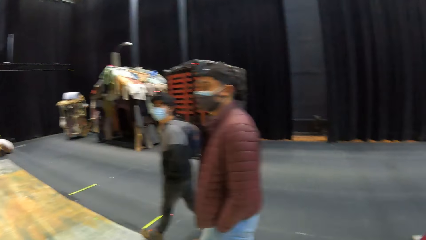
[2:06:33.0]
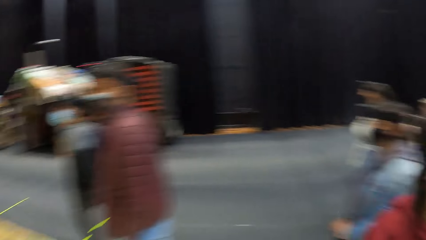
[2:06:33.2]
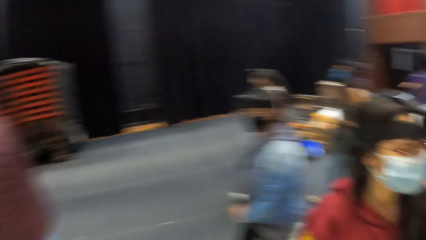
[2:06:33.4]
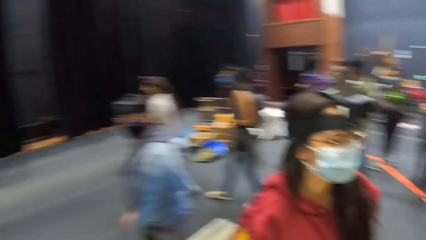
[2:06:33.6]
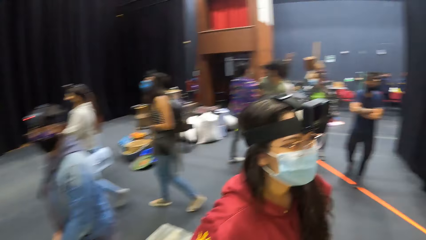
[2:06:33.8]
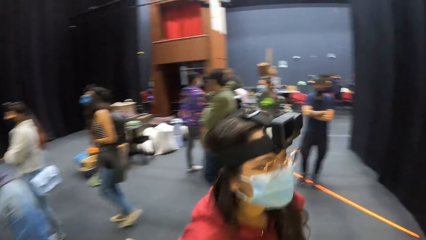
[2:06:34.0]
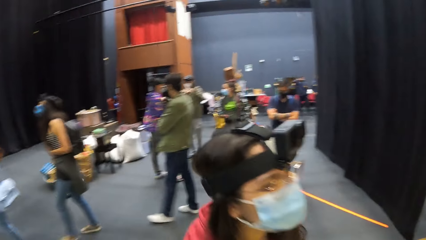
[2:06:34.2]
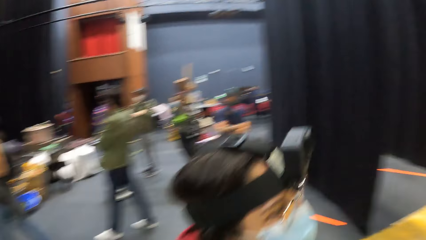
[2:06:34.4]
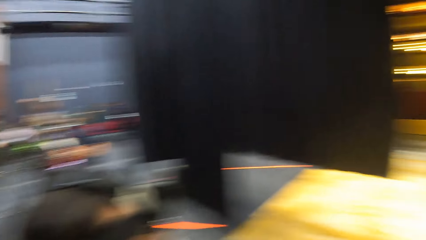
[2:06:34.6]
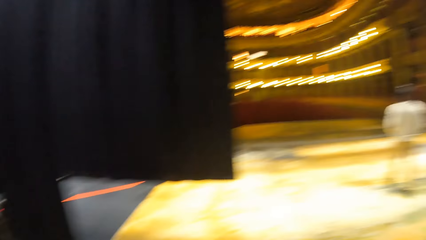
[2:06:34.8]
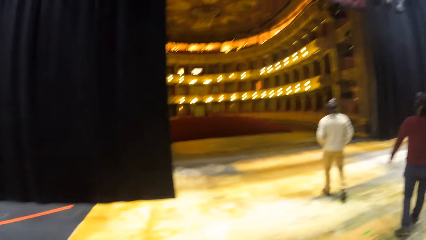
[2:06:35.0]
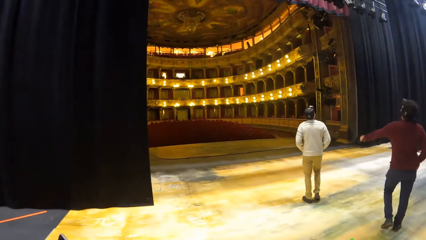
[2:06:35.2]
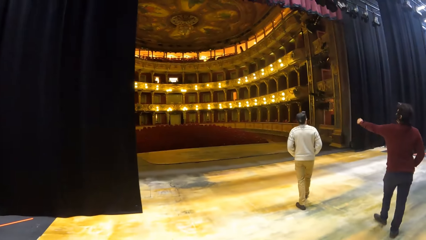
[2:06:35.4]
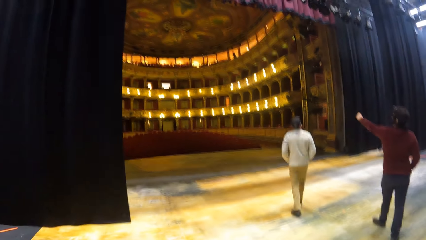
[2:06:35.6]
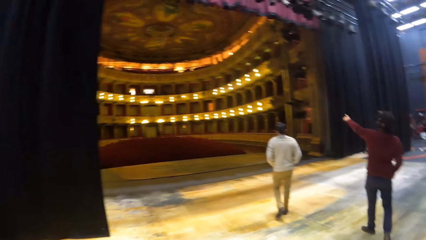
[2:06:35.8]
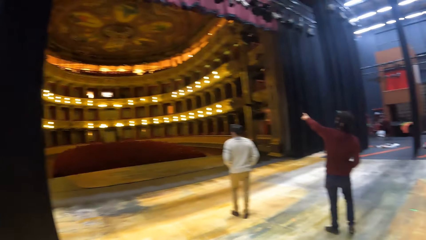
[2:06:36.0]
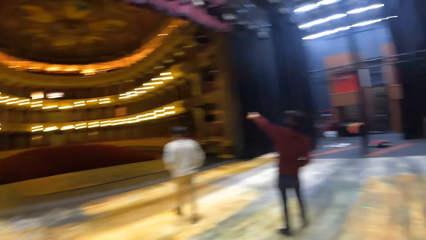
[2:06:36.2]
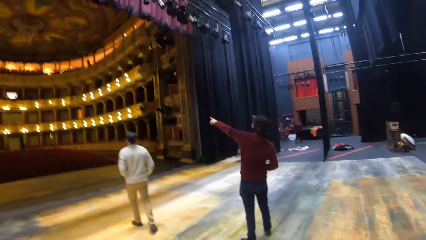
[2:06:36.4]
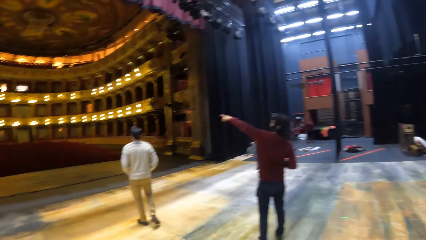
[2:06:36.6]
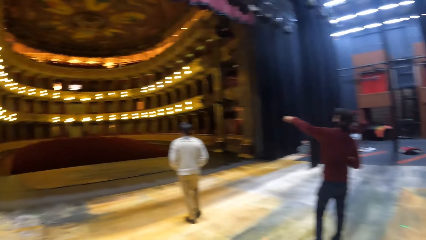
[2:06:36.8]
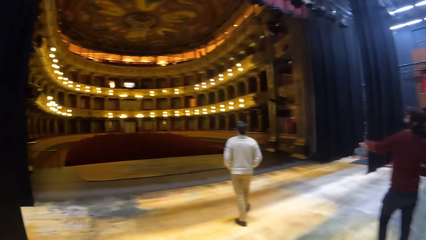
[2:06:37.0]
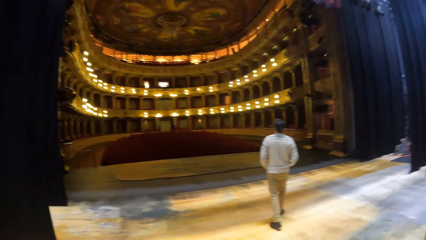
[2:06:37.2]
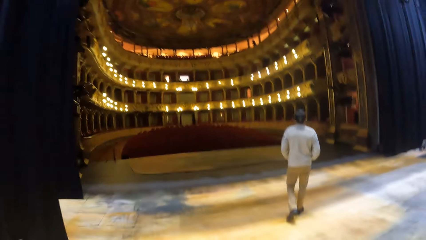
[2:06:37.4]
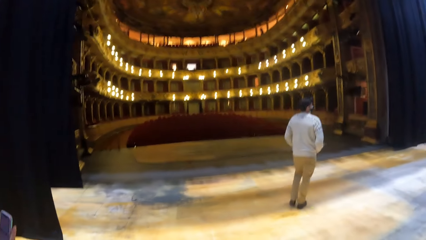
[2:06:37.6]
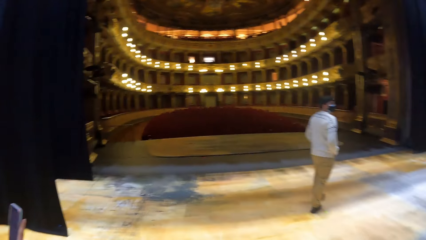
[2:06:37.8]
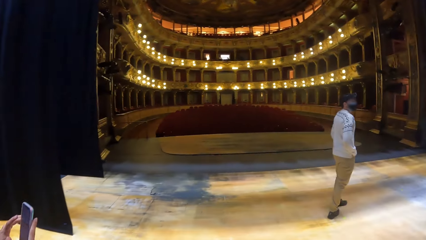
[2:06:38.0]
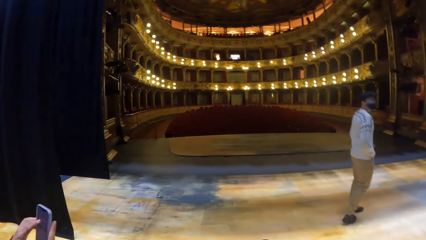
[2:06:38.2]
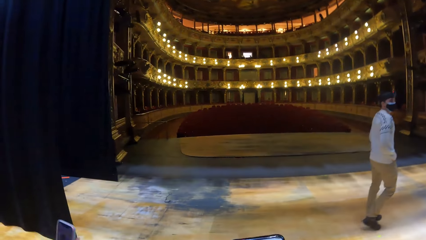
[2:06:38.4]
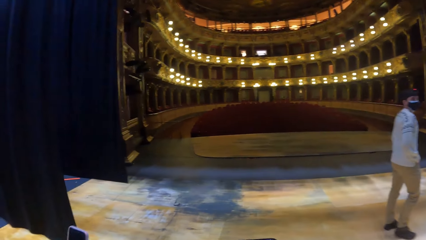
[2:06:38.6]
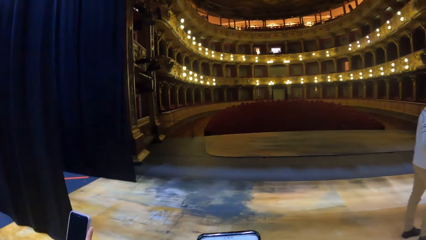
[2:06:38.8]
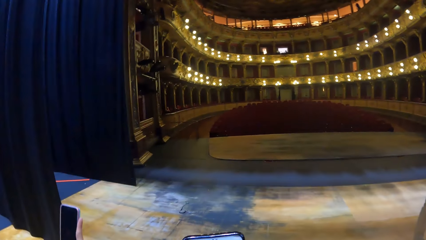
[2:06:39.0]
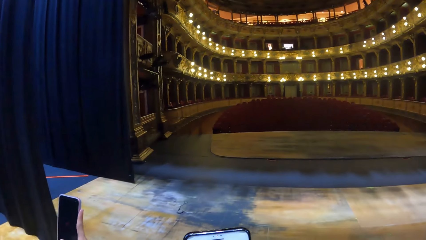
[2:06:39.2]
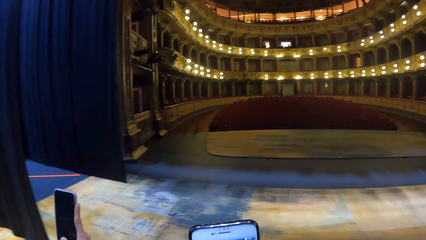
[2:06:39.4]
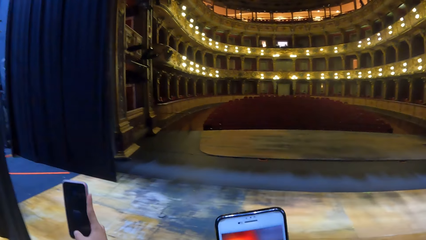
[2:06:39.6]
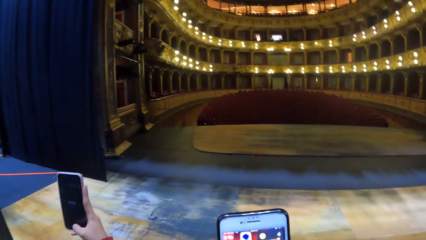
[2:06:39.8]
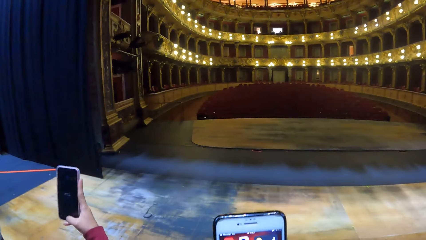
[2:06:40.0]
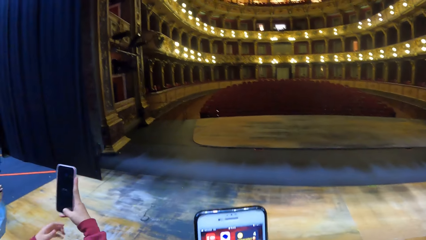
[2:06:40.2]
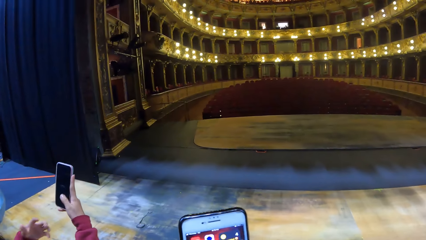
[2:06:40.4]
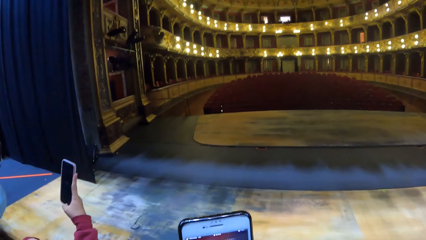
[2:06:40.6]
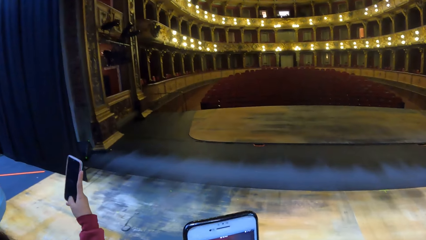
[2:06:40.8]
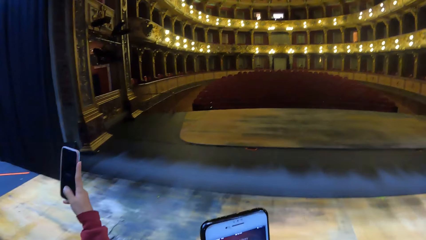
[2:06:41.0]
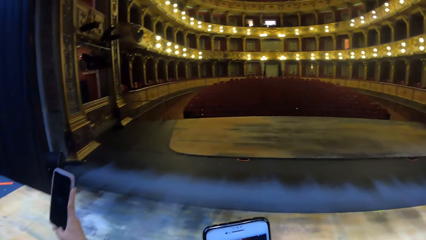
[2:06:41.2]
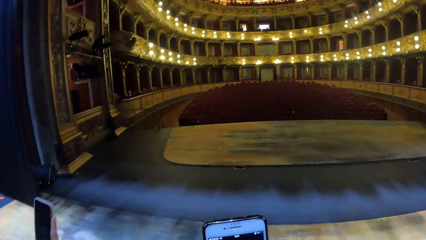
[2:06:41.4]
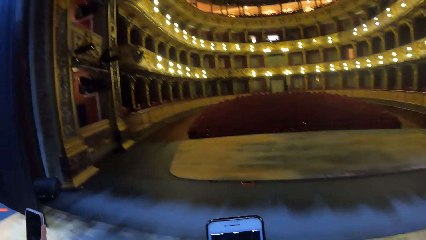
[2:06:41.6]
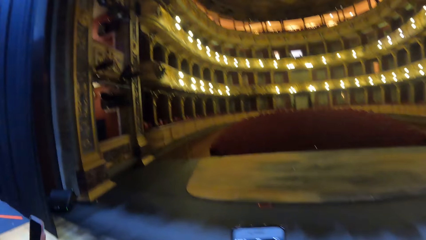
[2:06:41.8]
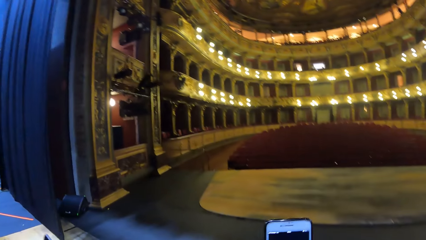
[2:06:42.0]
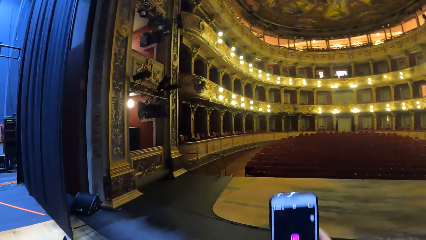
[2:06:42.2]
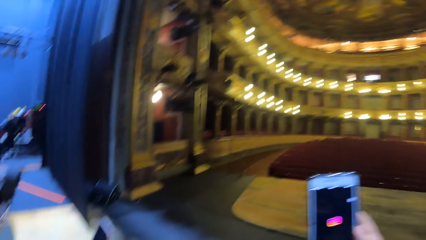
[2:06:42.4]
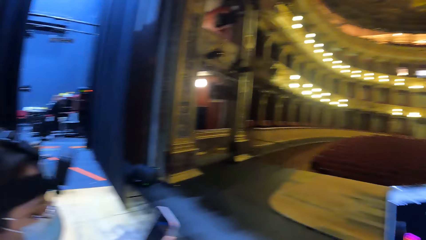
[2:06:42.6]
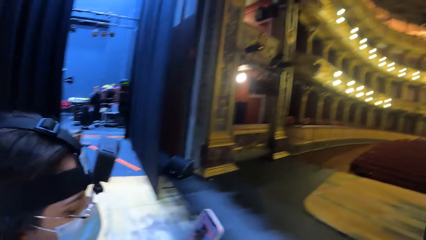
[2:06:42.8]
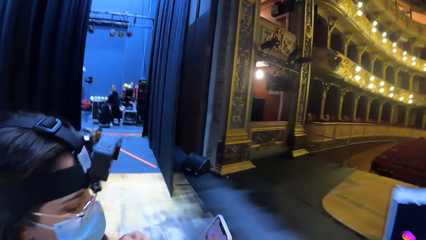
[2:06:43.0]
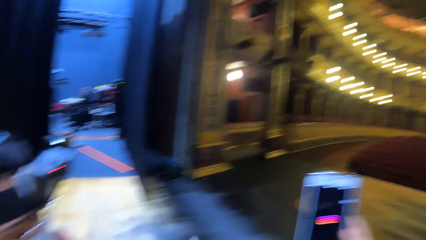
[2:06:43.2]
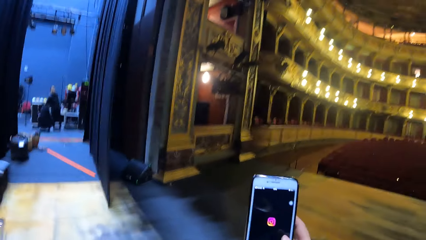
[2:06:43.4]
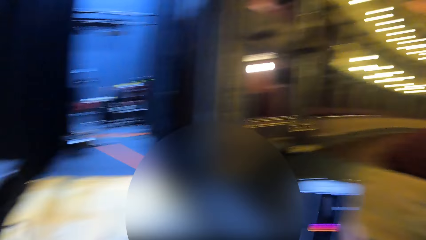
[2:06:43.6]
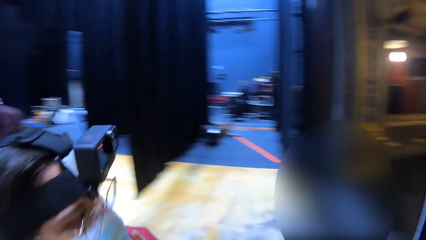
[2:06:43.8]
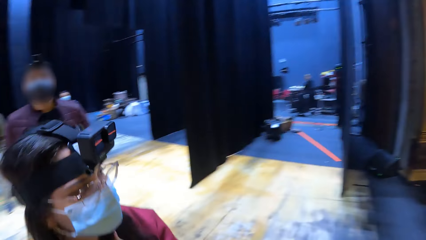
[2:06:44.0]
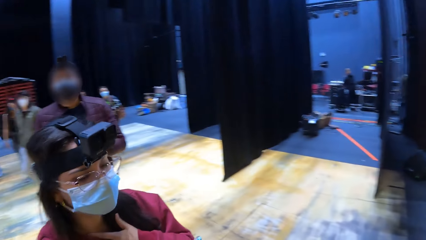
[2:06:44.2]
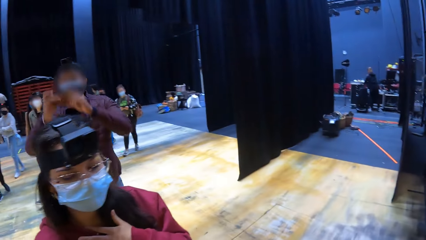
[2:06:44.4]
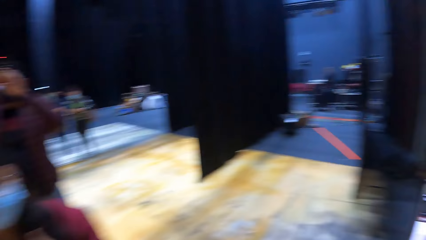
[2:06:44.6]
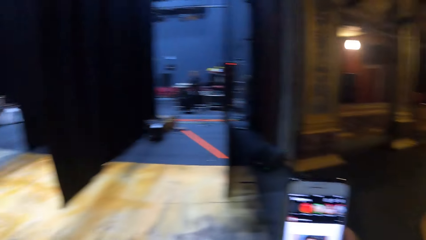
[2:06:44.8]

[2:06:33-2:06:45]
The man stretches his left hand. A woman operates a phone with her right hand. The camera wearer operates a phone with his right hand.

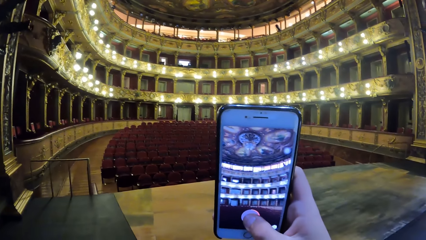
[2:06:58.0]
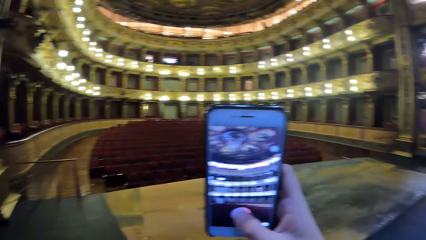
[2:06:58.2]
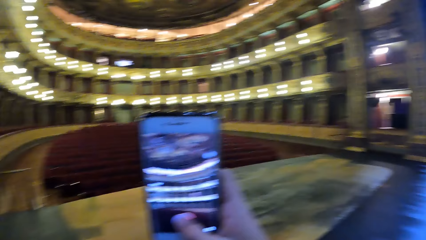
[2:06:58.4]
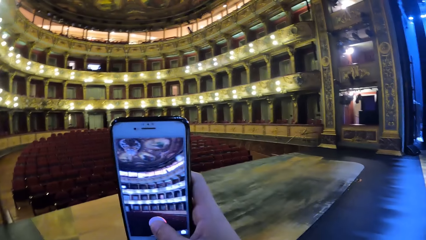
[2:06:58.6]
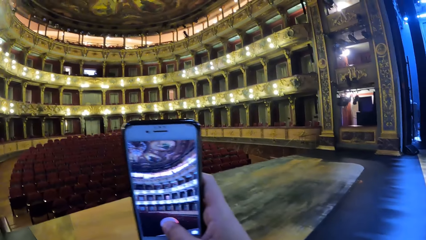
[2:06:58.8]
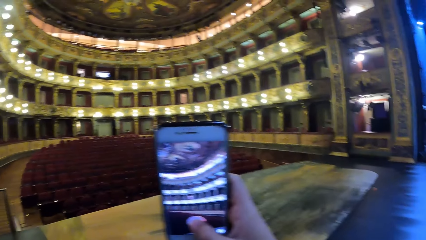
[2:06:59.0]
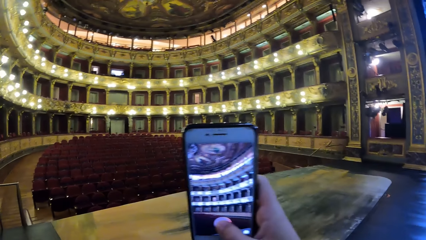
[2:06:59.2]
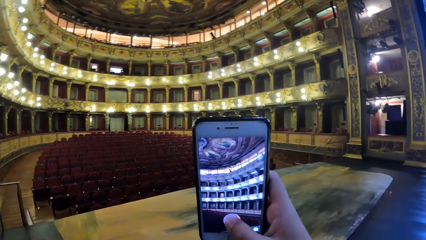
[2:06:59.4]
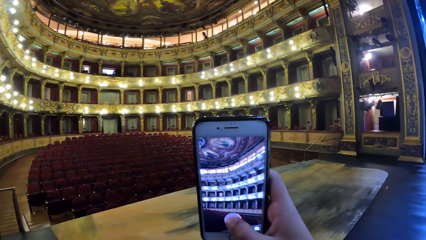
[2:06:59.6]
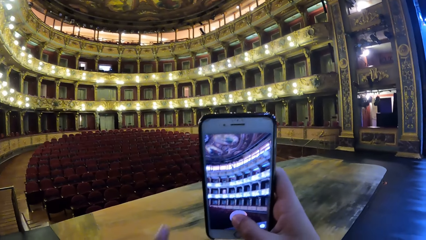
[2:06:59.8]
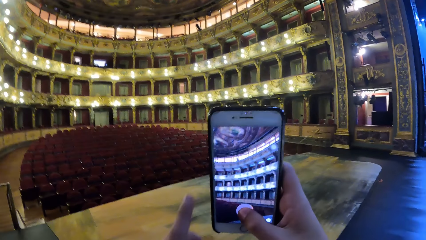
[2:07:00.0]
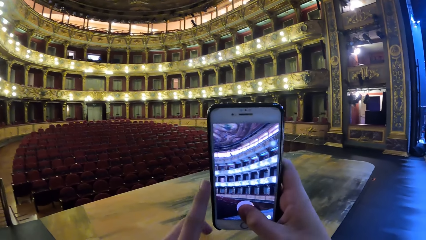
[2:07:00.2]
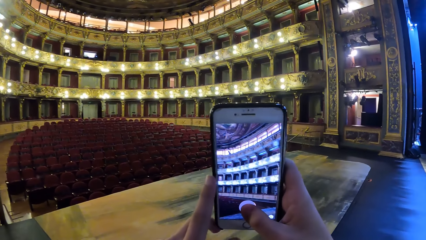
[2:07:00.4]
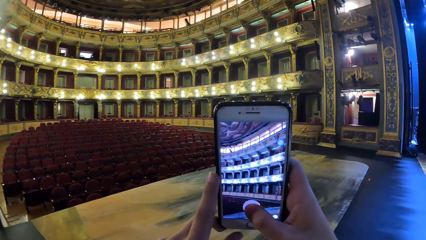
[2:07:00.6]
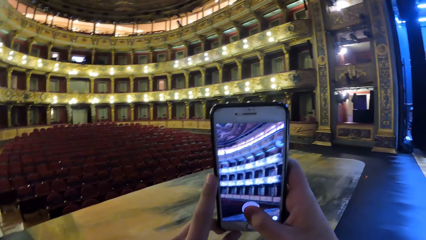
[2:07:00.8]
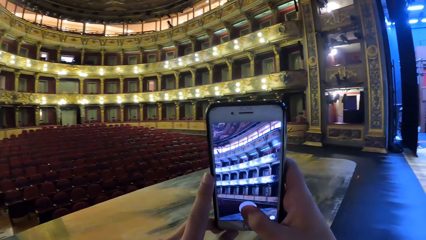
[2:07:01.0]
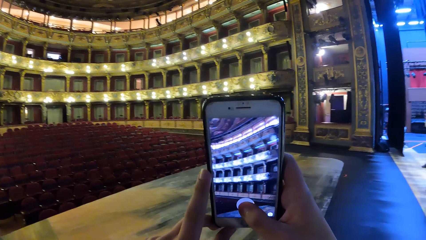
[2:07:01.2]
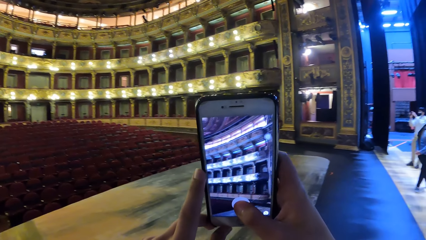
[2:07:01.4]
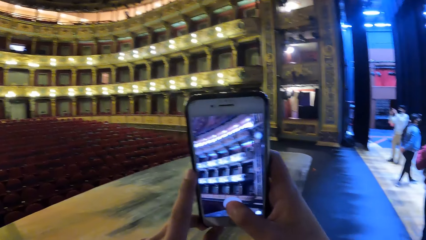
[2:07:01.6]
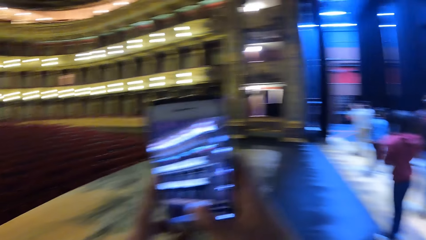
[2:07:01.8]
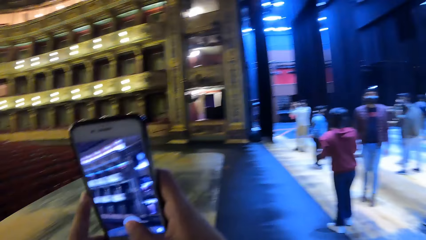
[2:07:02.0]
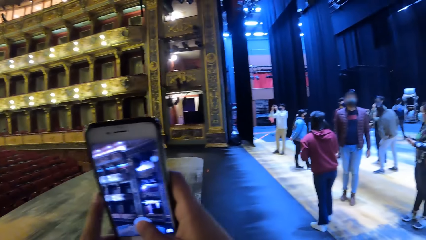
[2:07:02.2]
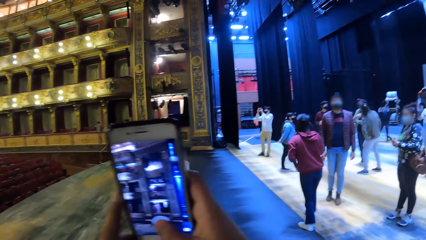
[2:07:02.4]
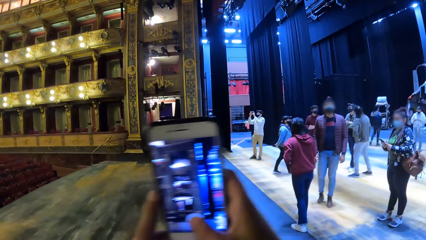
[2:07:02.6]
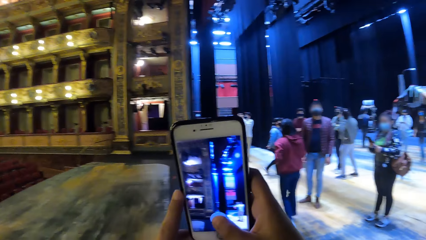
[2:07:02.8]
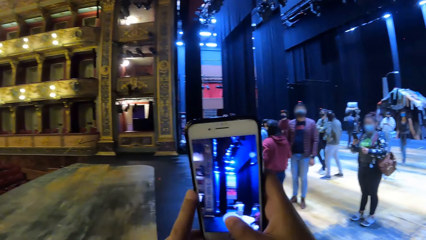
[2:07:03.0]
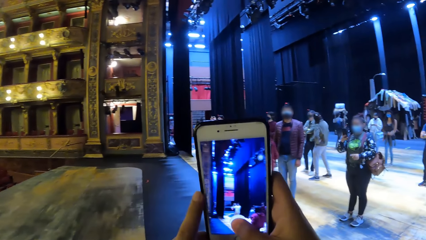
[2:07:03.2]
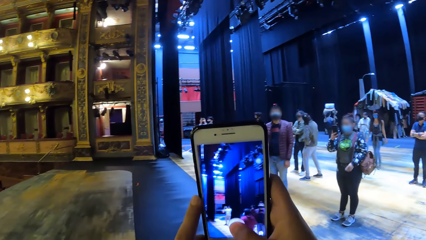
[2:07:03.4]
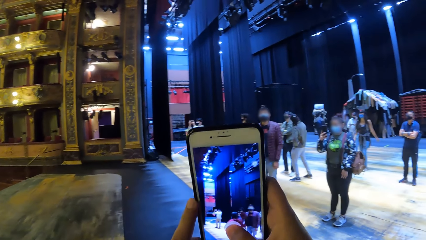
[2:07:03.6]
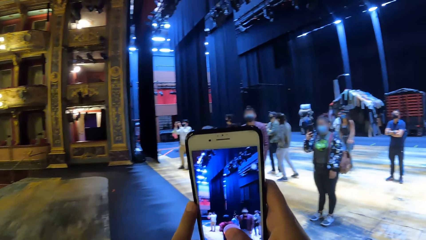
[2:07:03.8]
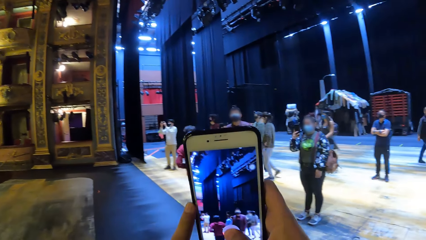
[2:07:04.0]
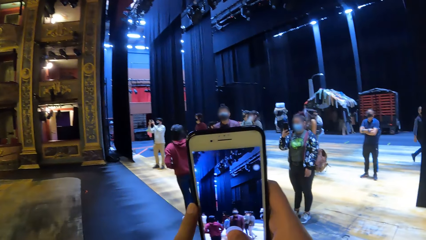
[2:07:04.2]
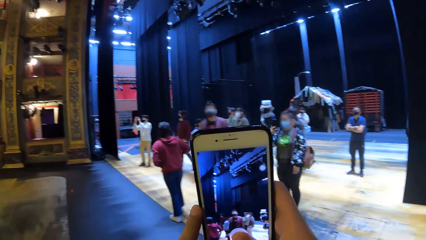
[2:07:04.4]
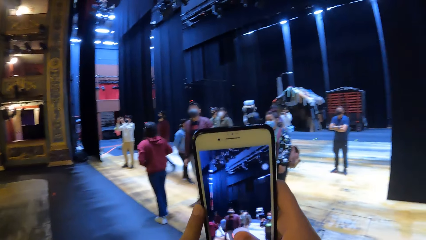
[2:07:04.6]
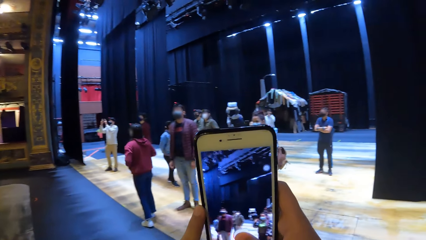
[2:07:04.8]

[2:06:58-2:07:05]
The camera wearer places his left hand on the phone in his right hand.
